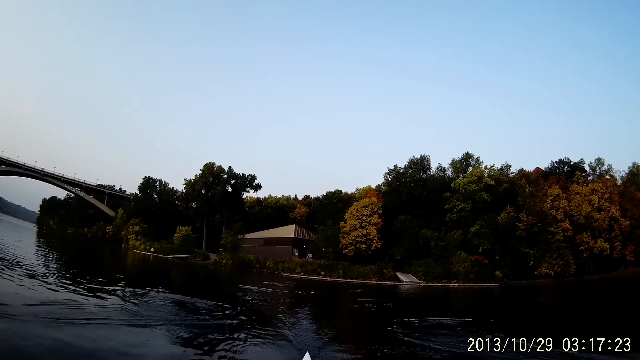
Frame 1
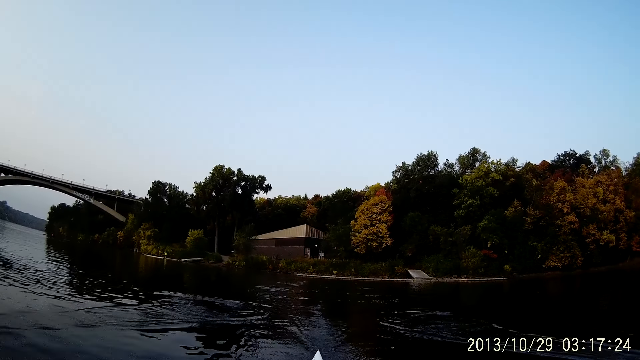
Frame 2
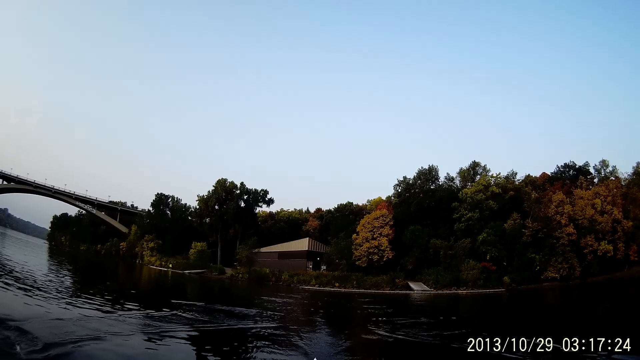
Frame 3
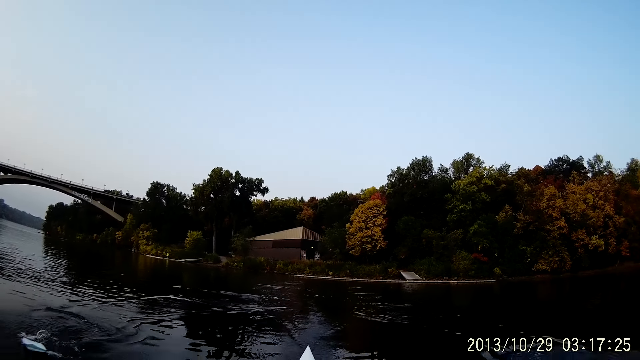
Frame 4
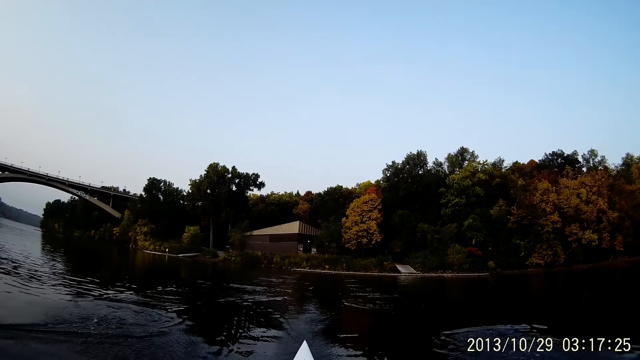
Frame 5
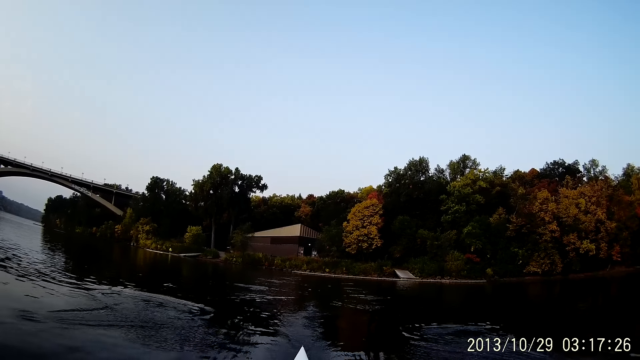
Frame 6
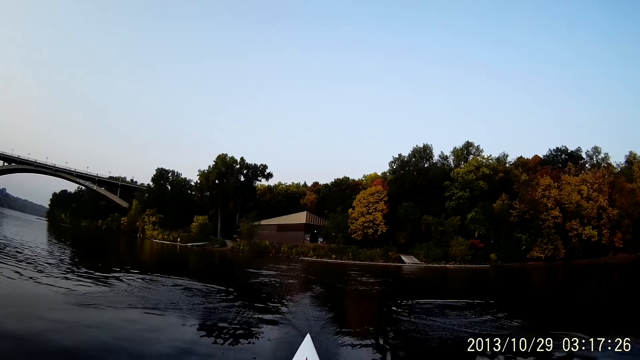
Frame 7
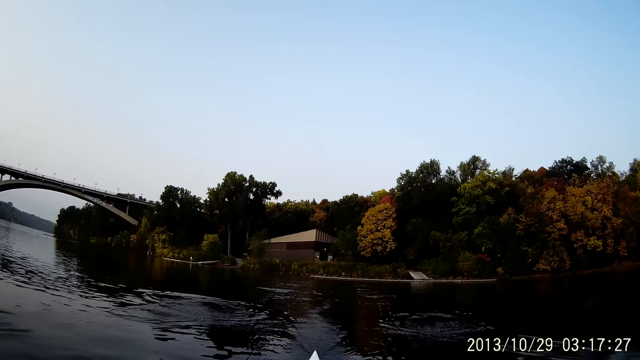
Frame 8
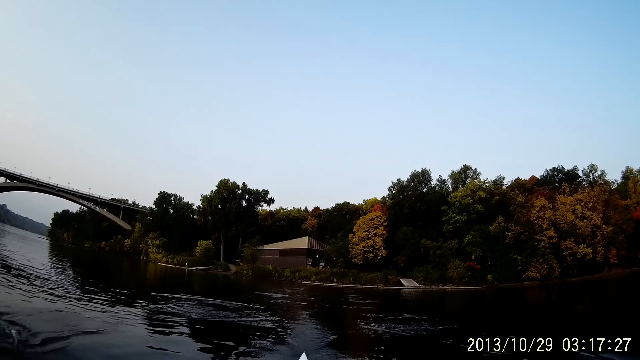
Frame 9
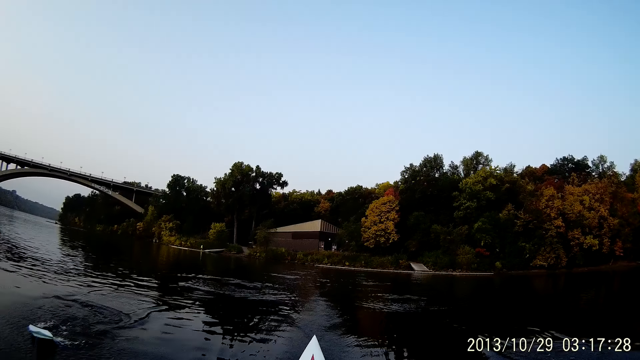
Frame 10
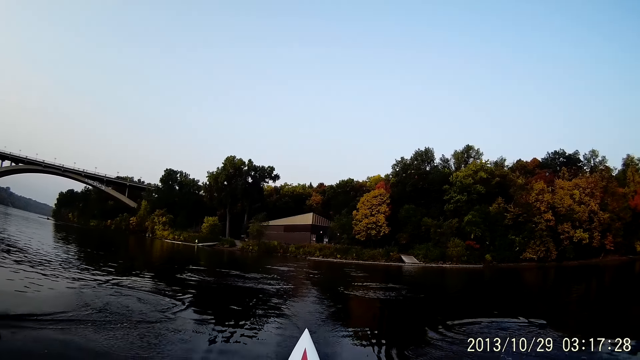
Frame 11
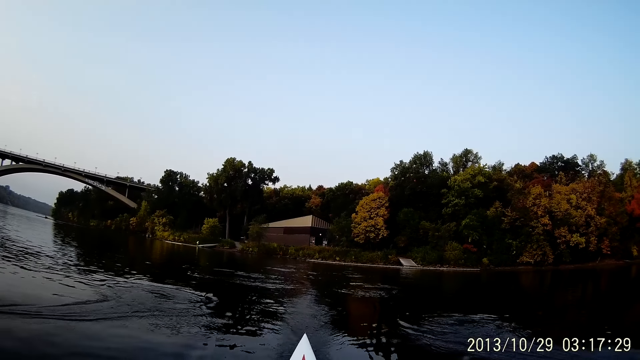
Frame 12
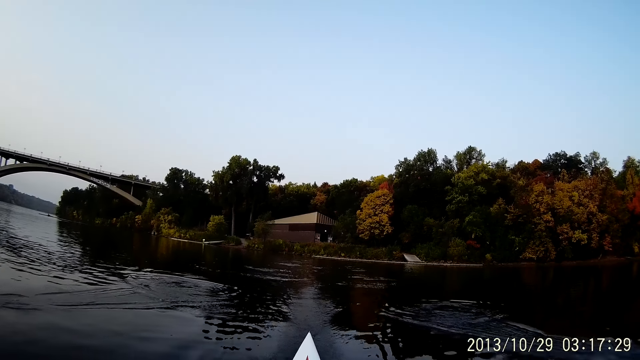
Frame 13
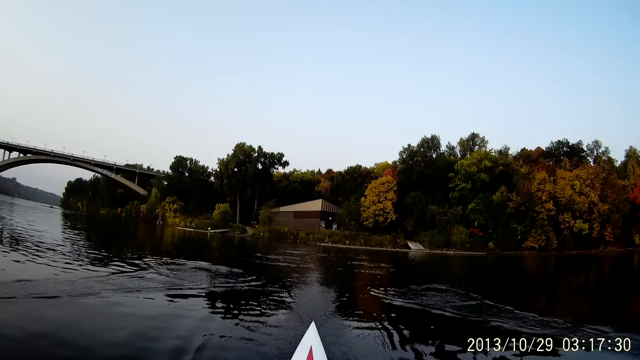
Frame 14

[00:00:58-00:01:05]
The camera wearer moves the boat oars in the river.

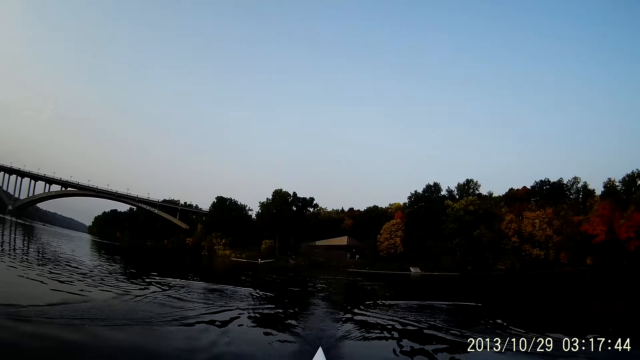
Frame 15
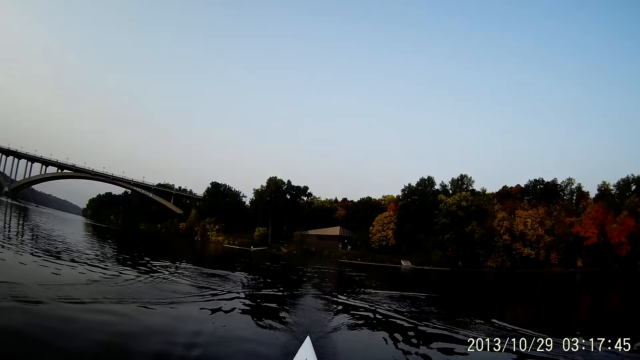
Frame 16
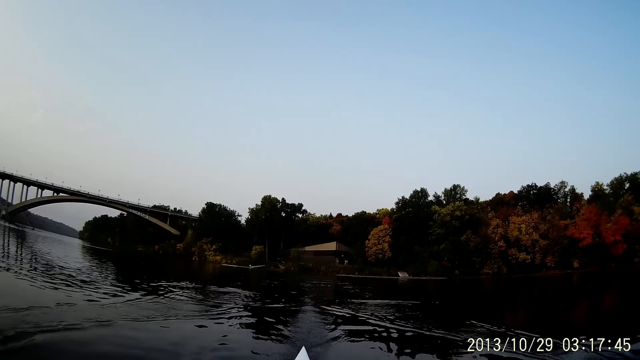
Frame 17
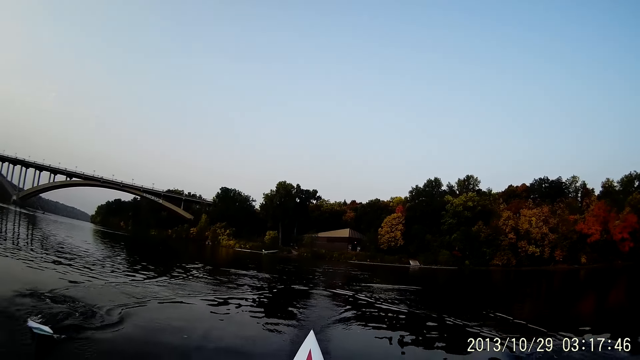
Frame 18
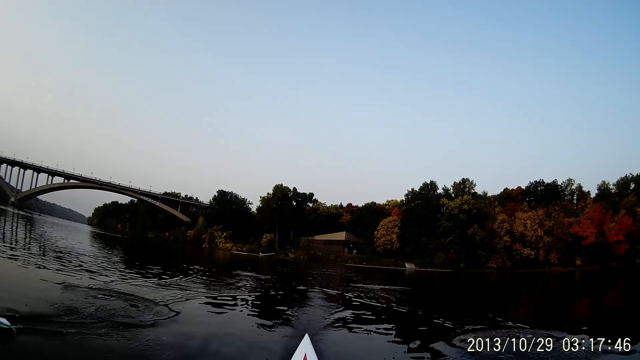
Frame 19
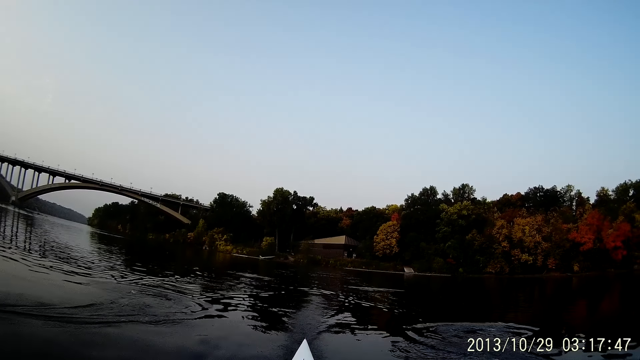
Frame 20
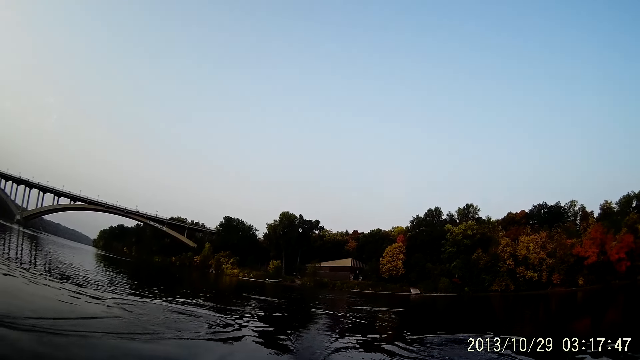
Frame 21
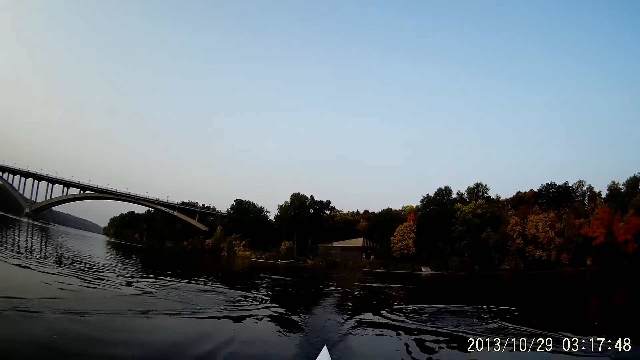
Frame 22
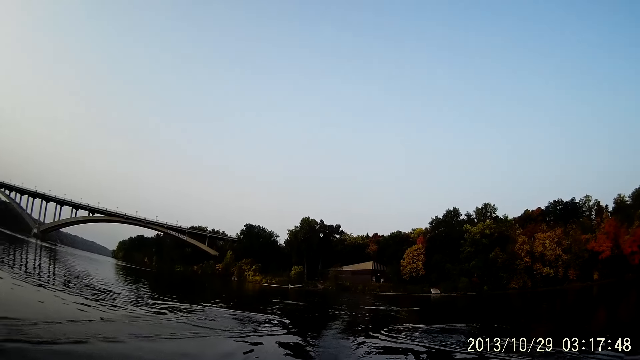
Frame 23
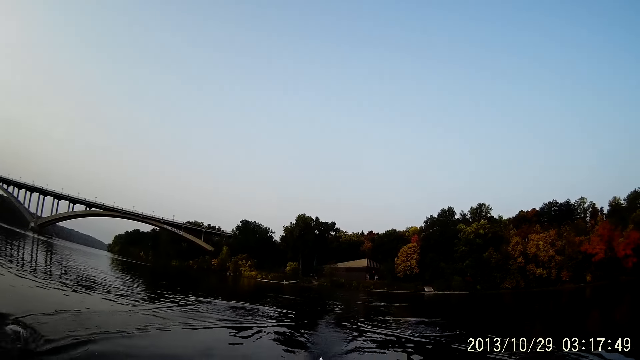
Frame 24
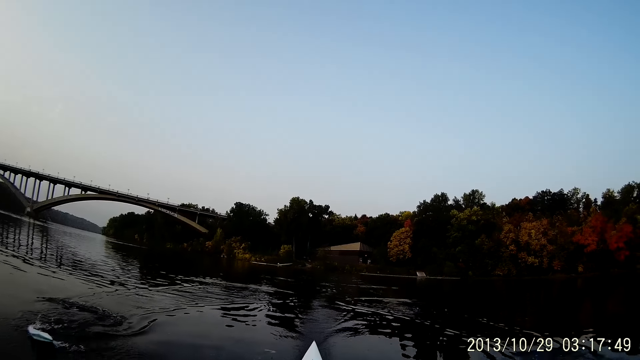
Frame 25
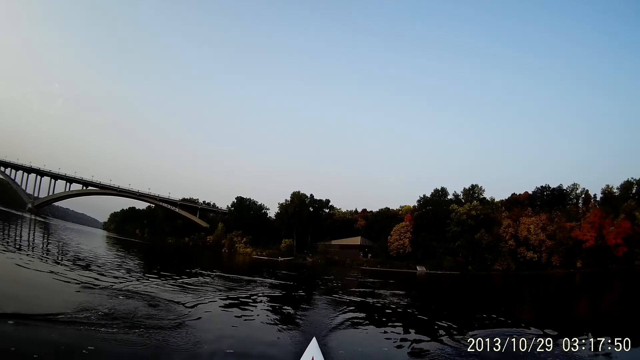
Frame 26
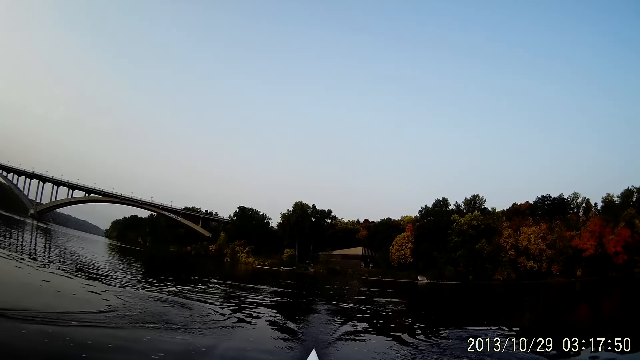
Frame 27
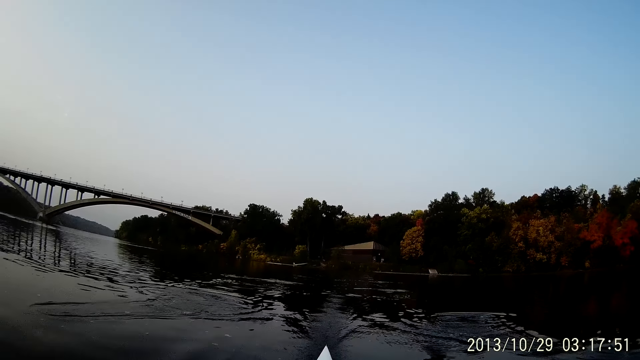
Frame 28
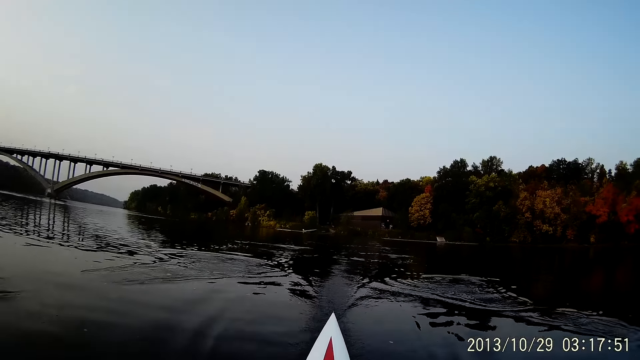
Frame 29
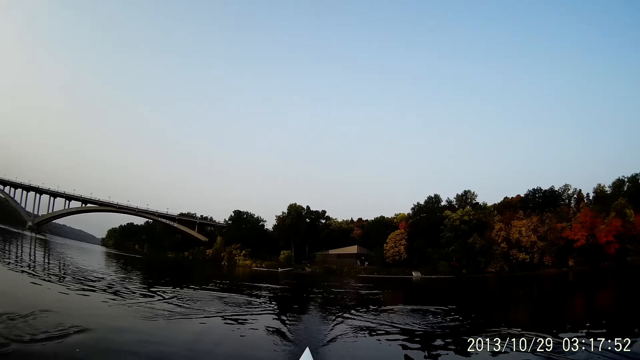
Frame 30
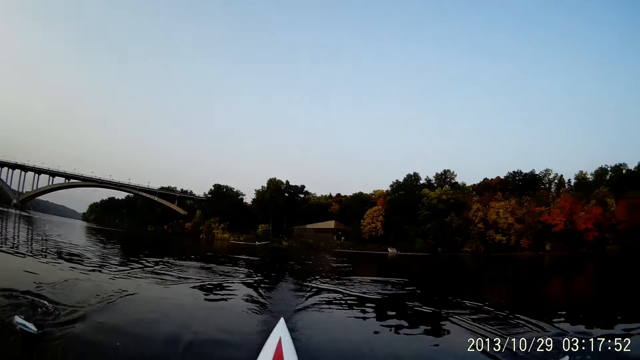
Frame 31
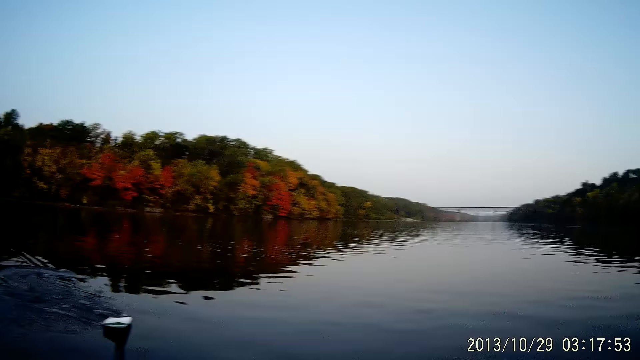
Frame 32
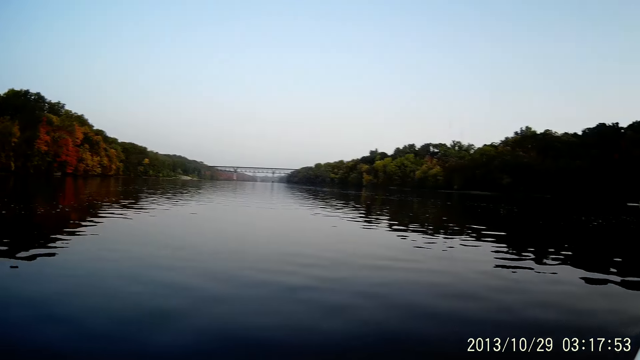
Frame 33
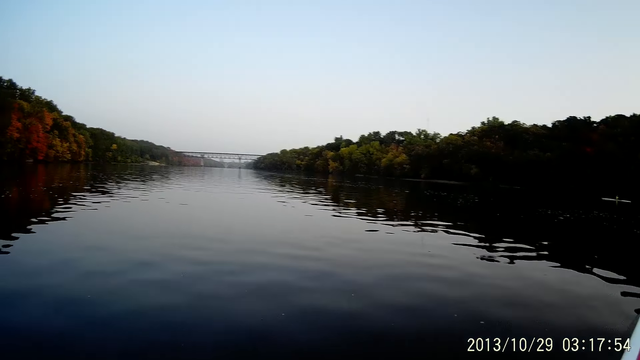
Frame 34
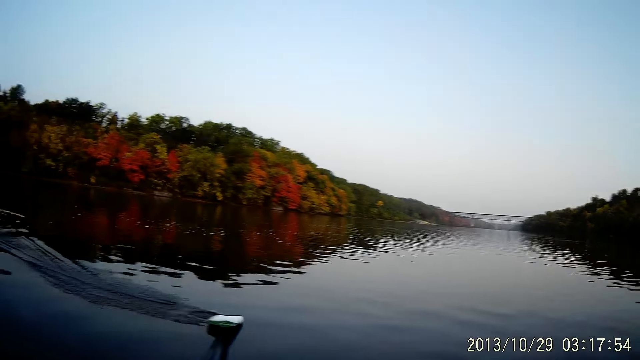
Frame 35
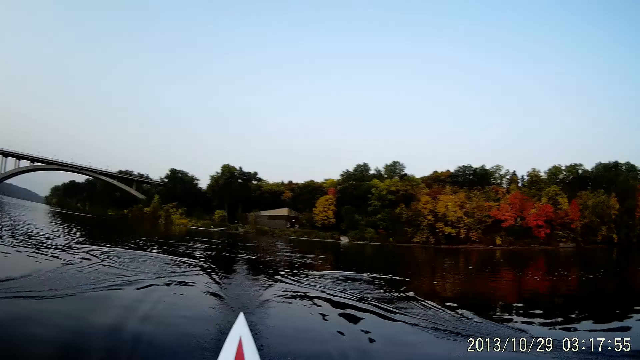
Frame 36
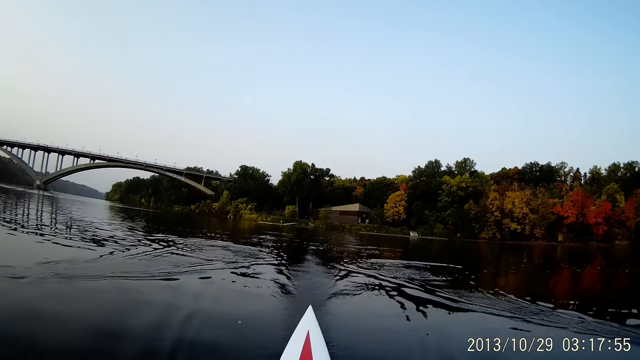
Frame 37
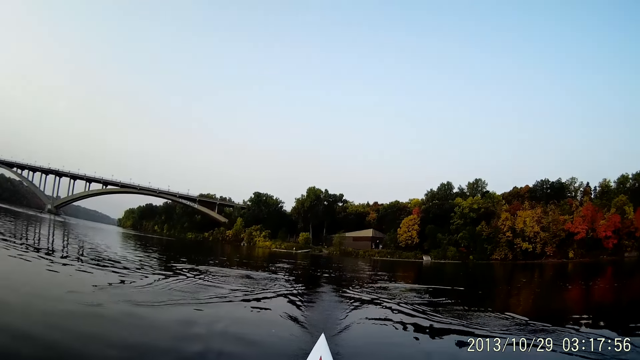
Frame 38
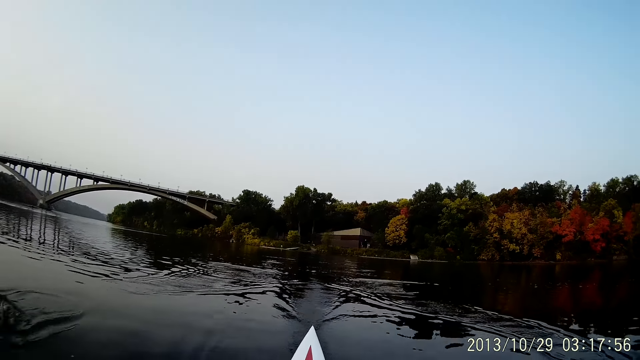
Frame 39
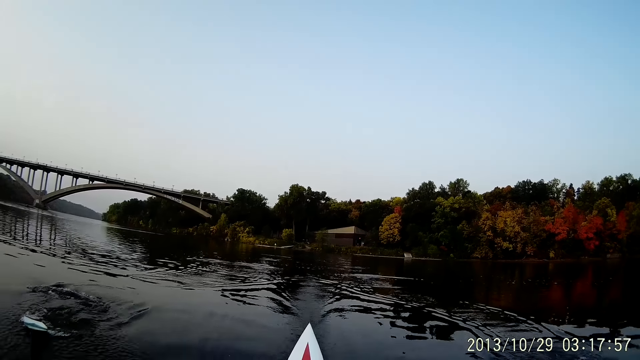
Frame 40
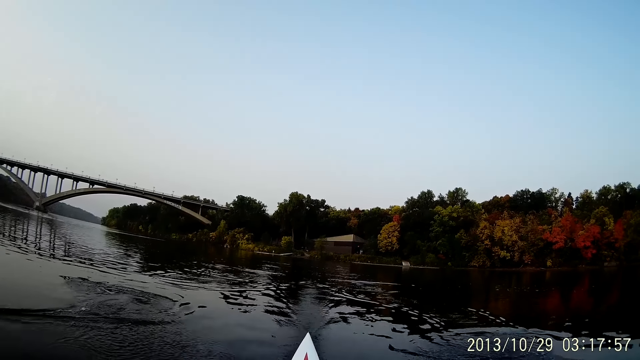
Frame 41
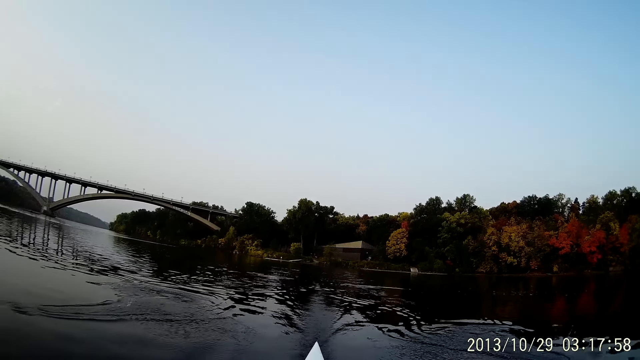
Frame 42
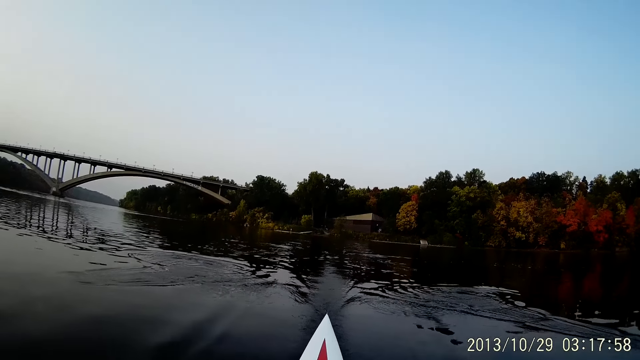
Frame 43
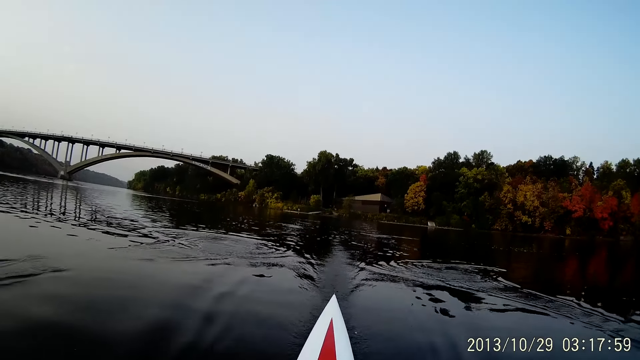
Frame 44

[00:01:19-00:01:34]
The camera wearer looks around the river.
